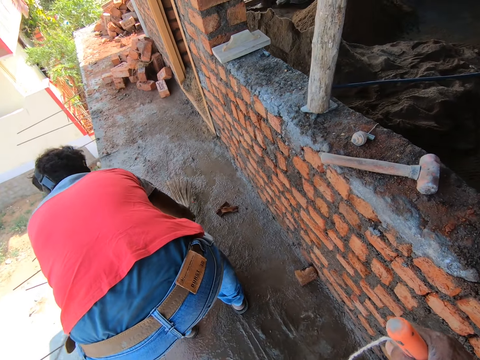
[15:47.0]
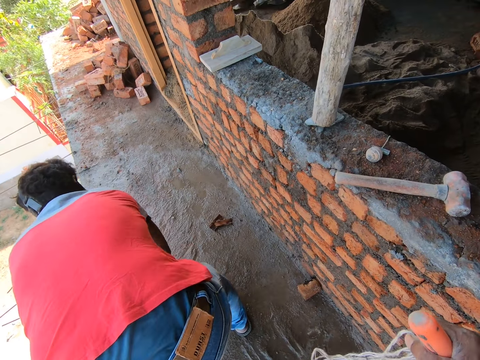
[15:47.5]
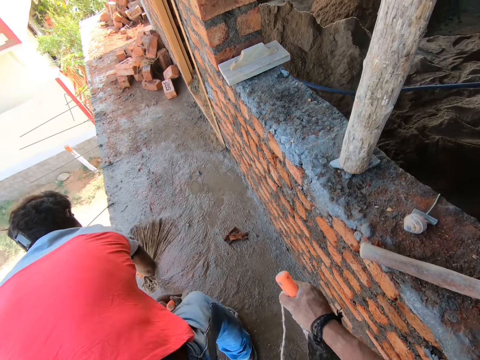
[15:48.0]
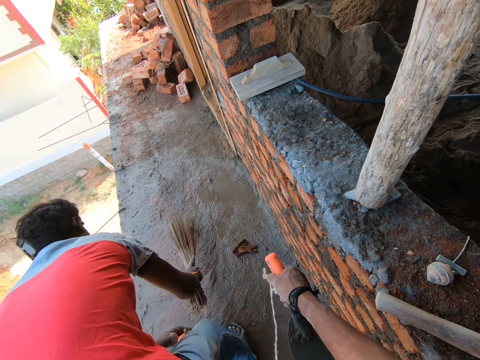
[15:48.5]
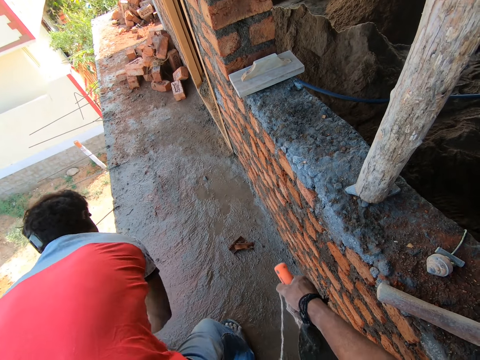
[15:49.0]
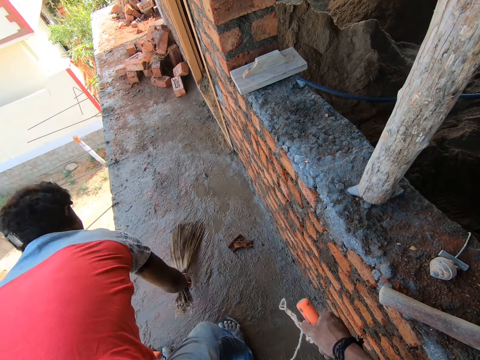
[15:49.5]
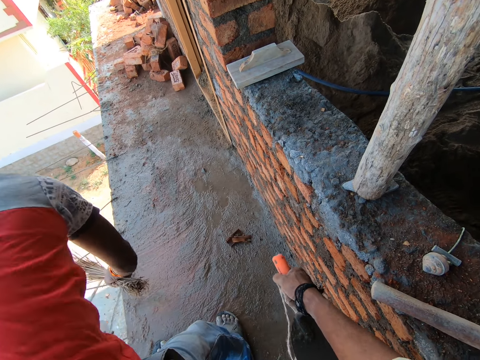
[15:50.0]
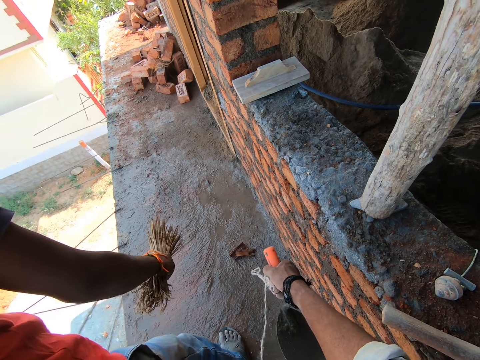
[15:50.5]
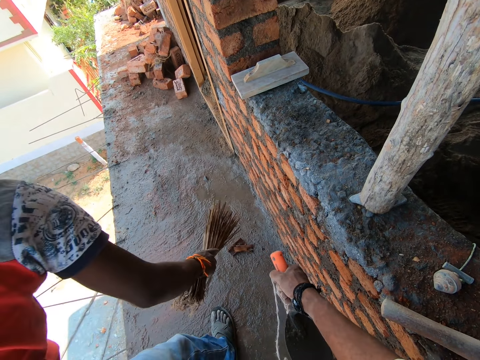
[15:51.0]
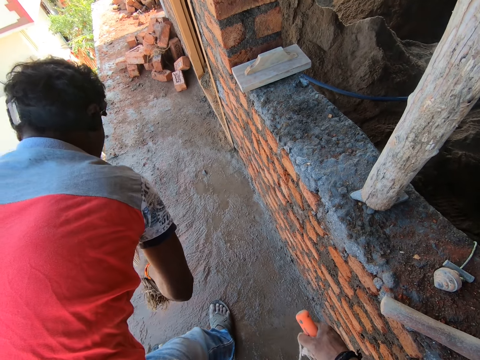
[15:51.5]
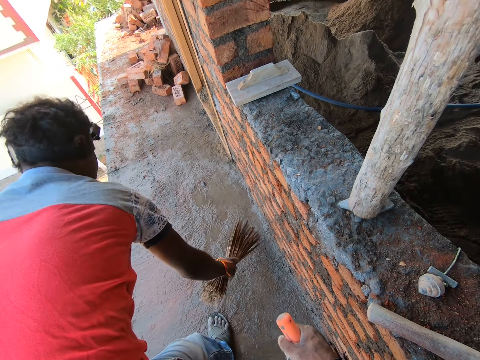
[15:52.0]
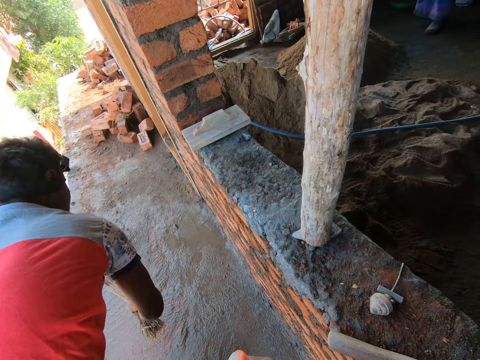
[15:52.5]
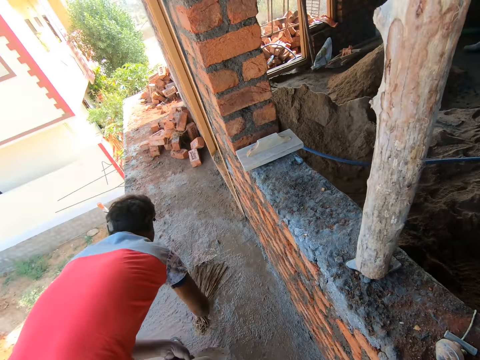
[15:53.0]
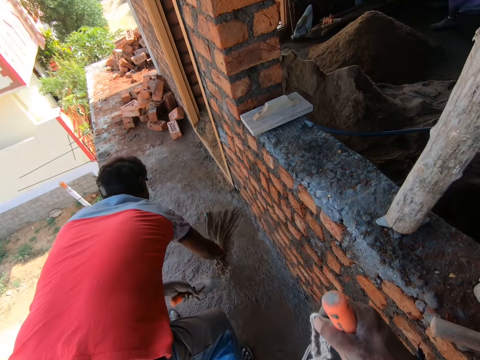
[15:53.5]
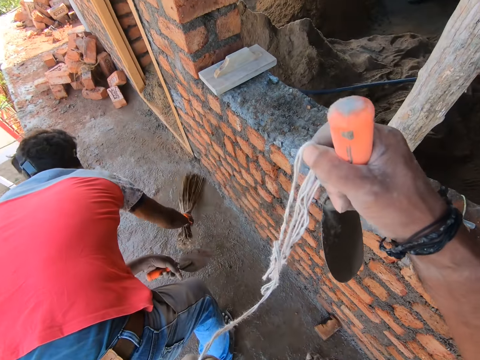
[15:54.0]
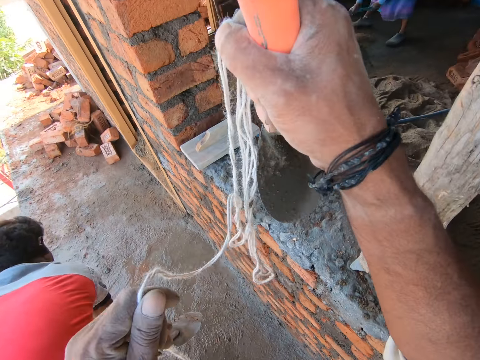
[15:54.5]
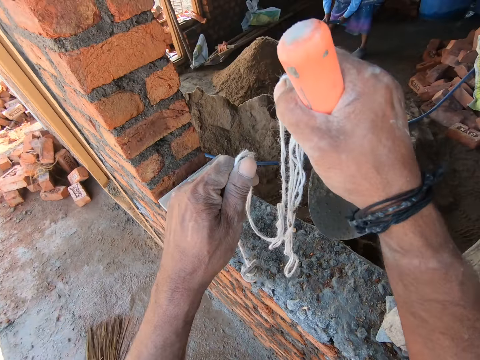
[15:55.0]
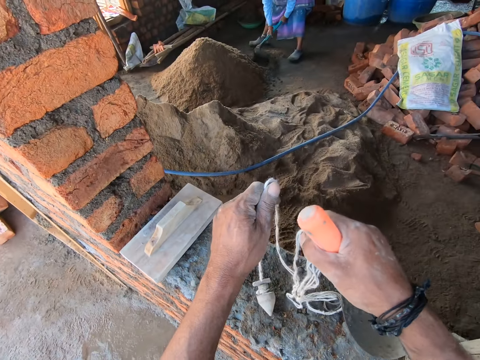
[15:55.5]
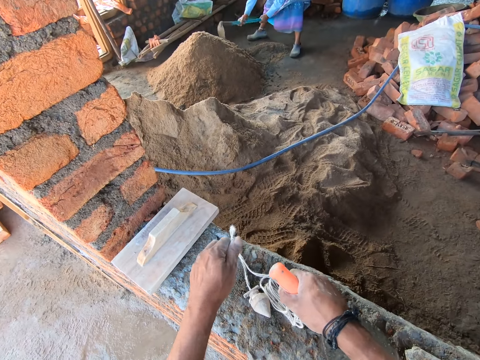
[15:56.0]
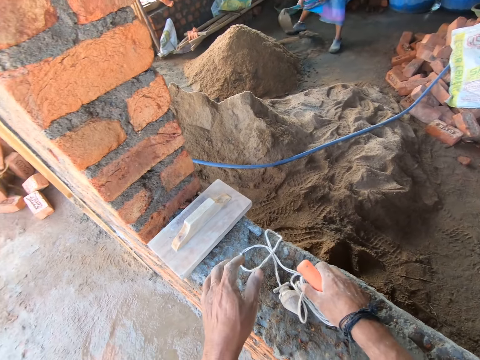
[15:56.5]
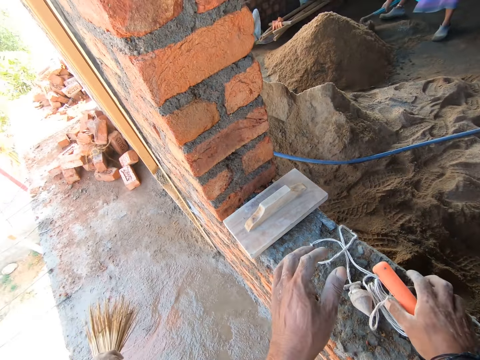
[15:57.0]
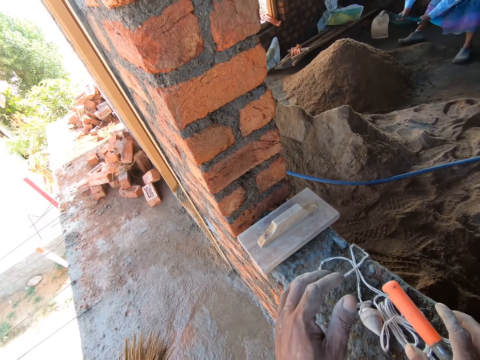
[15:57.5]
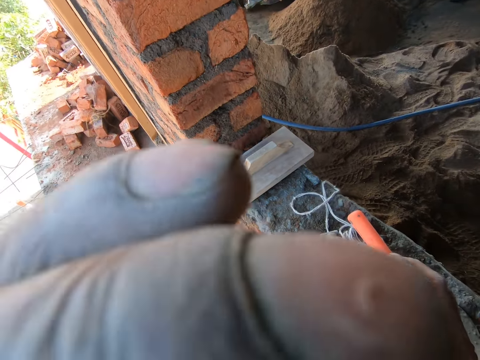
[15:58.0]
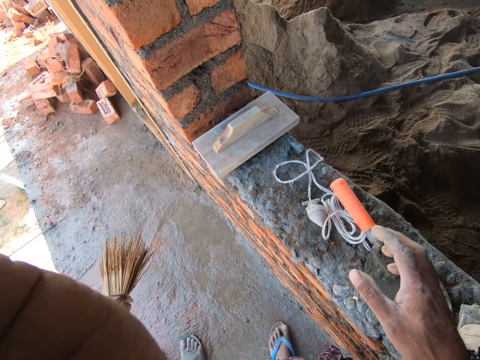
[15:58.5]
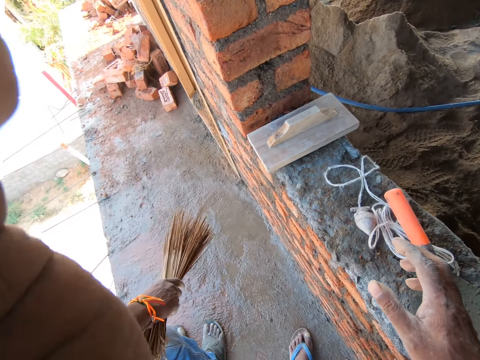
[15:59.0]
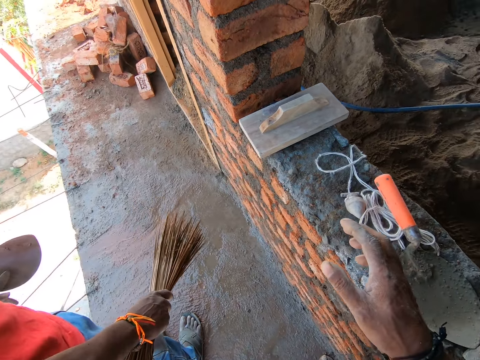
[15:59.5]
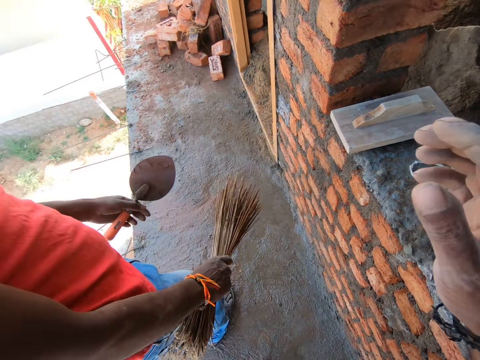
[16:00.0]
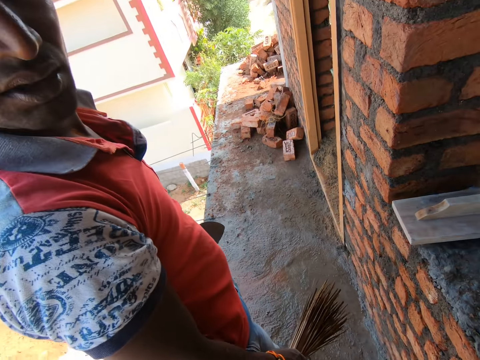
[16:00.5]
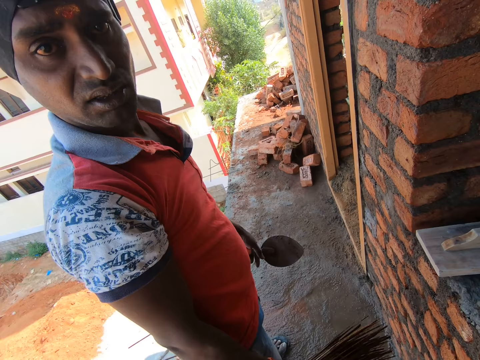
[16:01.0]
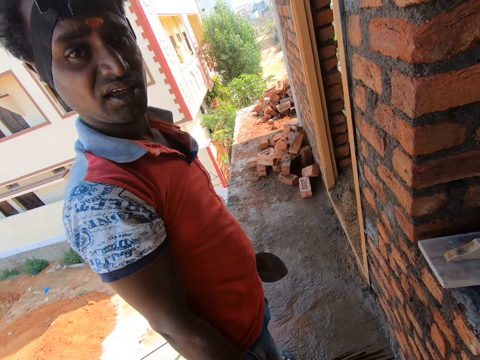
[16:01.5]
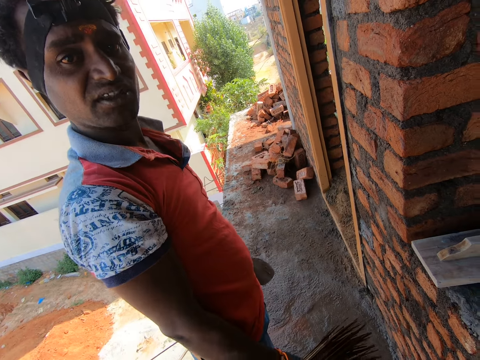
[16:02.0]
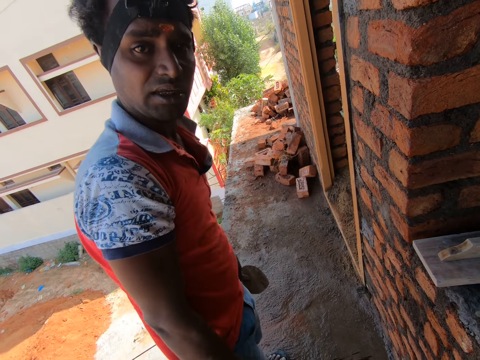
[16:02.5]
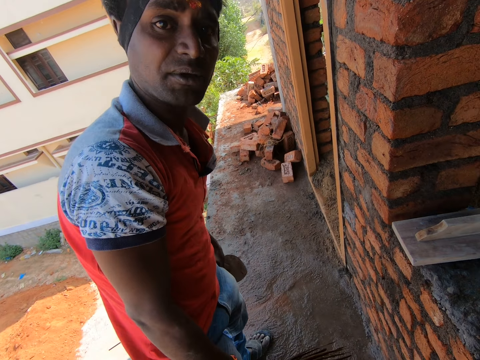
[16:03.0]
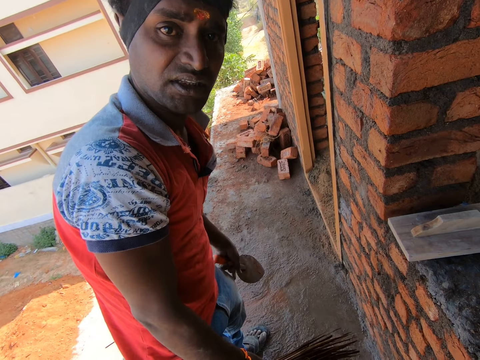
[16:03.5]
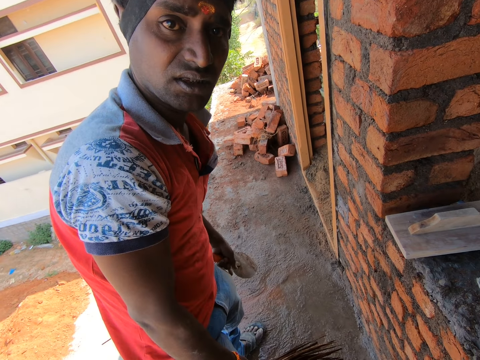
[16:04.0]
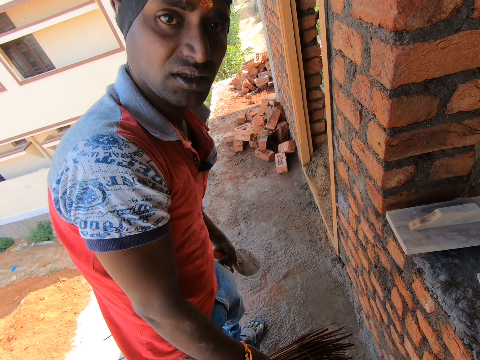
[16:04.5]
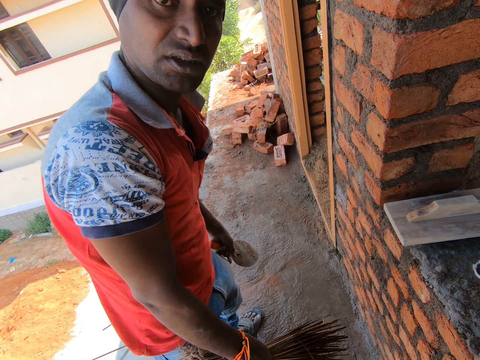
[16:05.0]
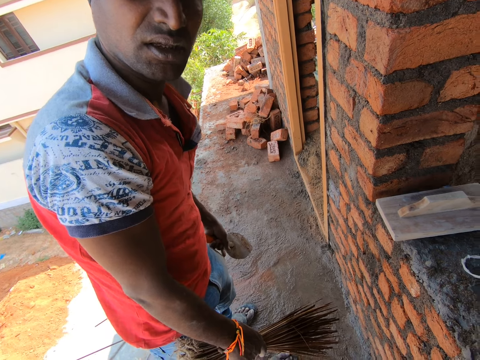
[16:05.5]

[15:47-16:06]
The camera wearer points at the floor. A man sweeps the floor with a broom. The camera wearer holds the plumb bob and puts the plumb bob on the brick wall. They put the trowel on the block. The man converses with the camera wearer.

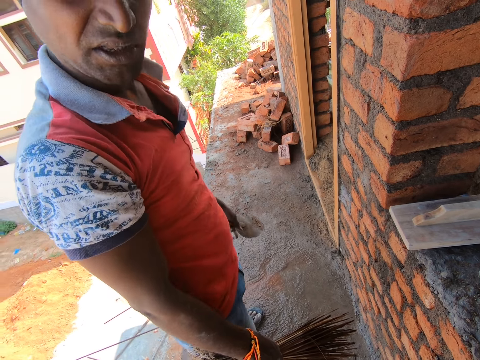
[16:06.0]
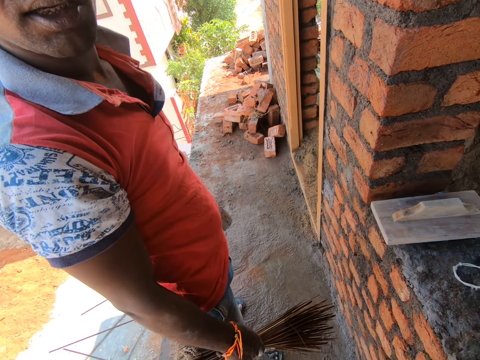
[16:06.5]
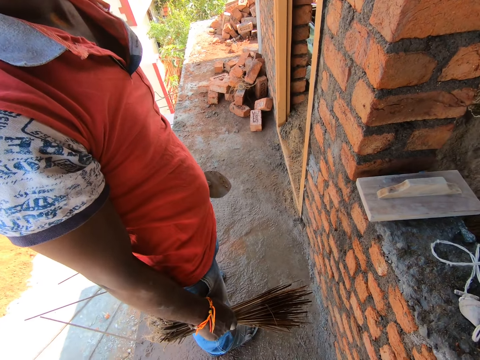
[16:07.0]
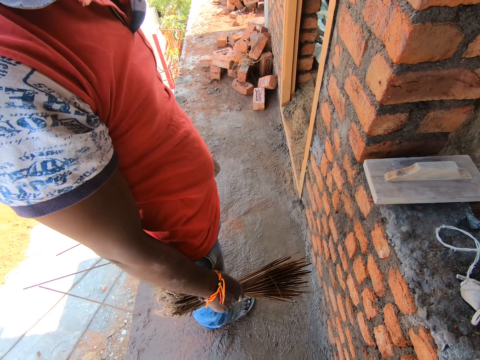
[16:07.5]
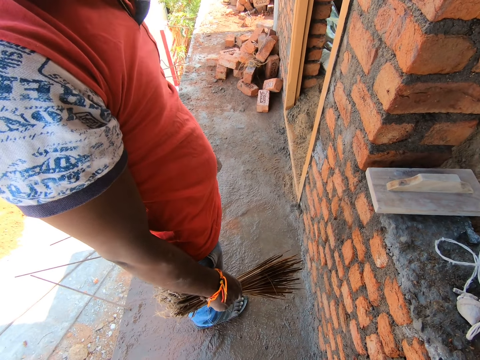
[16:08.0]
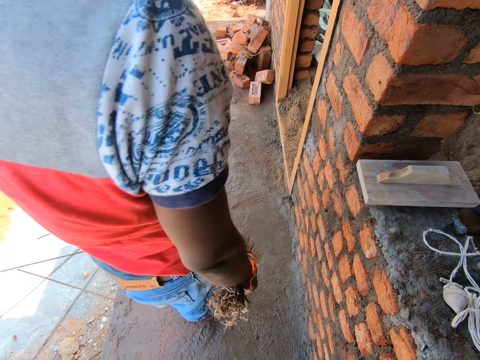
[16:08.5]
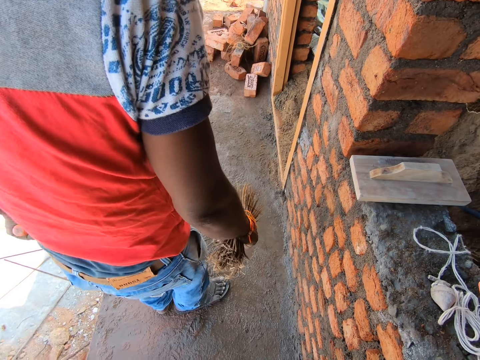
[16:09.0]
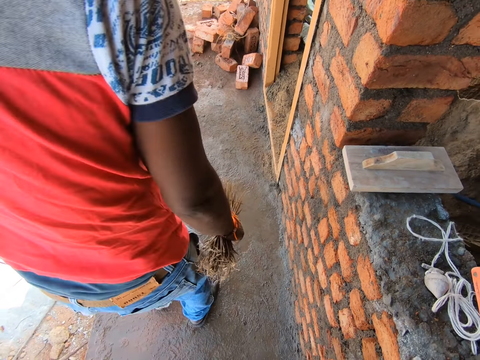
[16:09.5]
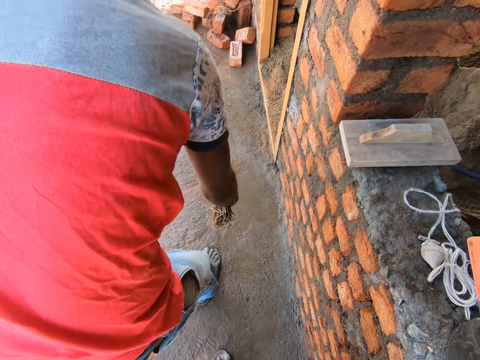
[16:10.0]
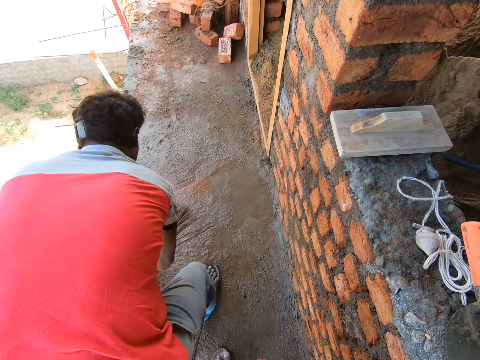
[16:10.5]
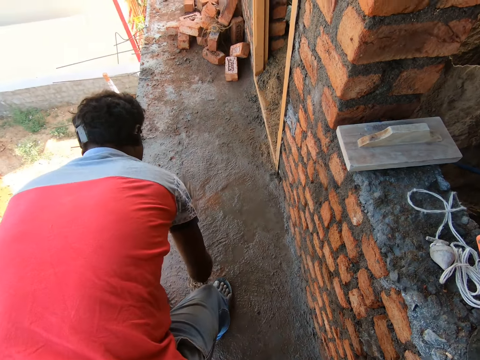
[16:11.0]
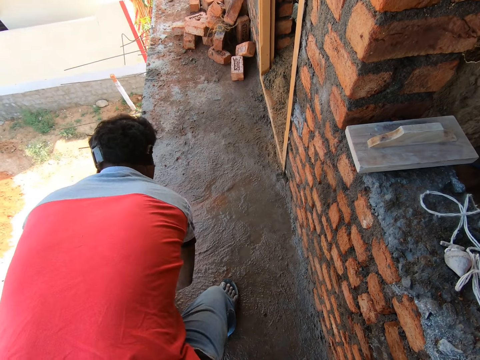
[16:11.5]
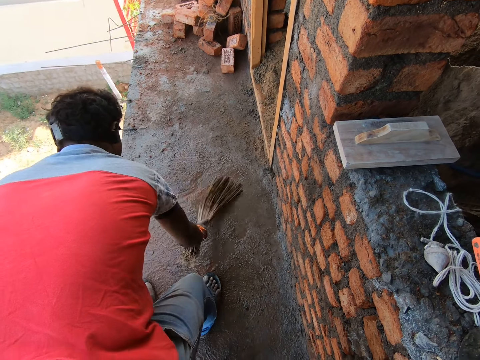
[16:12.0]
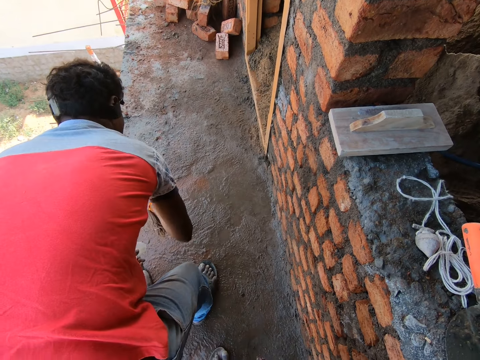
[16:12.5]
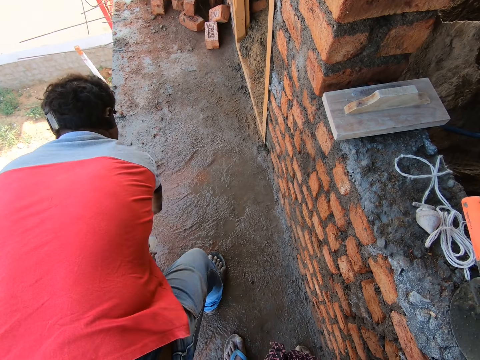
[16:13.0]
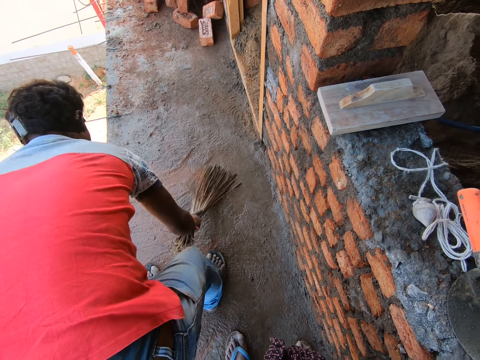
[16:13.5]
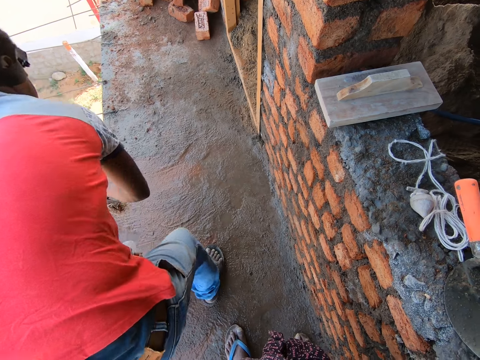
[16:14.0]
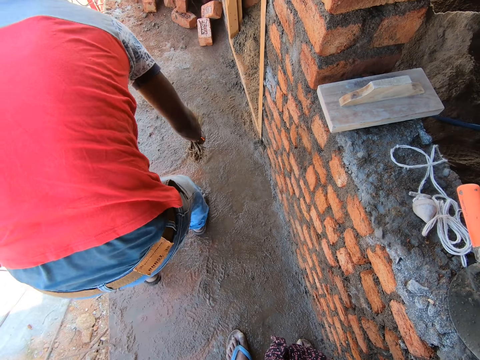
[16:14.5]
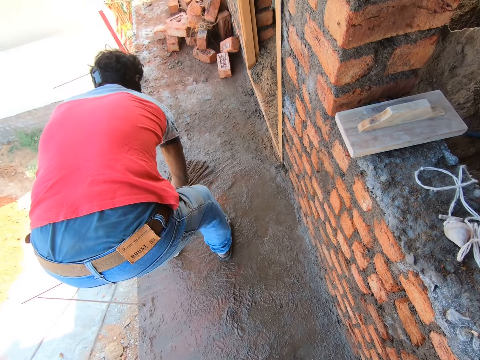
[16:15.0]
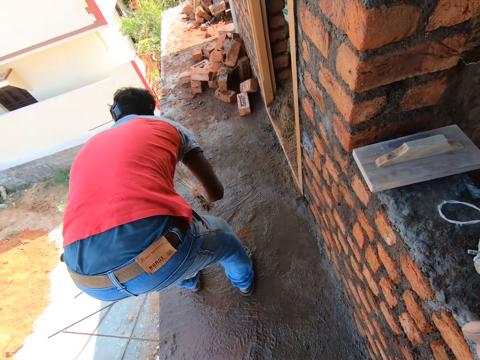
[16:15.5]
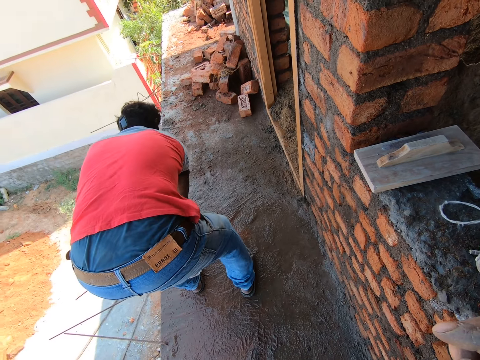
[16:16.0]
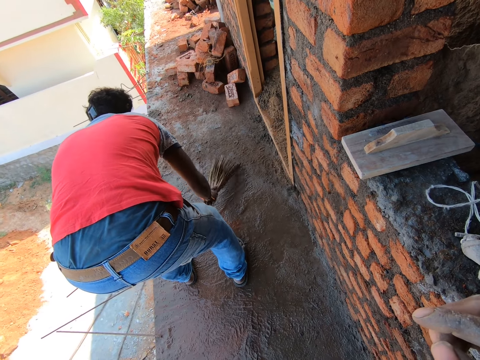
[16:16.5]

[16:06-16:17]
A man sweeps the floor with a broom.
